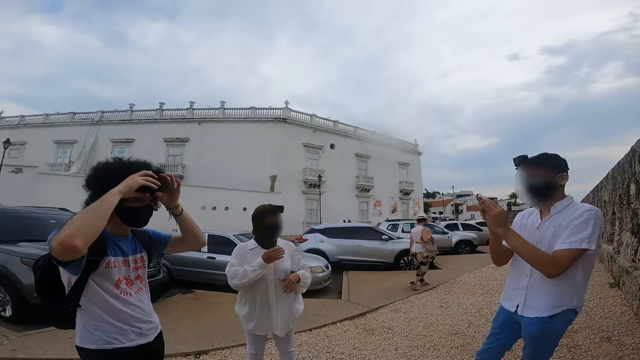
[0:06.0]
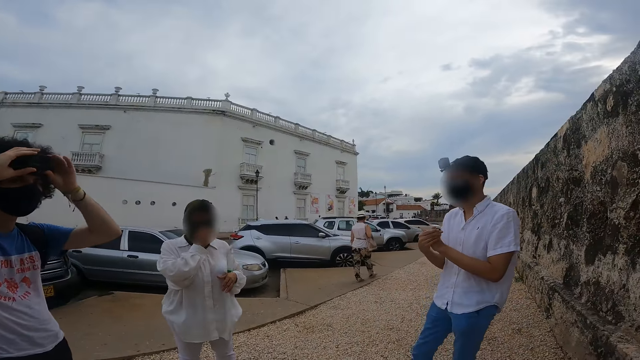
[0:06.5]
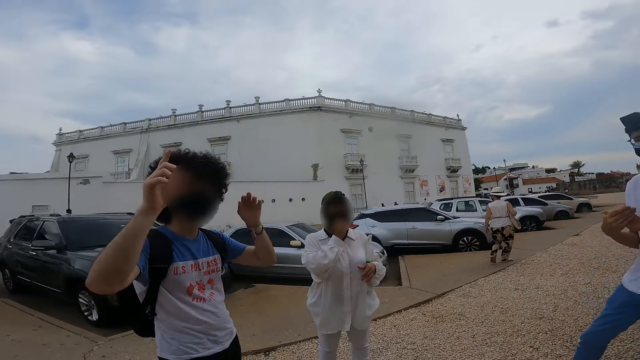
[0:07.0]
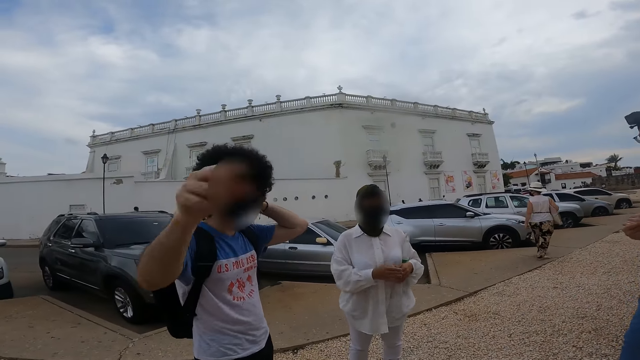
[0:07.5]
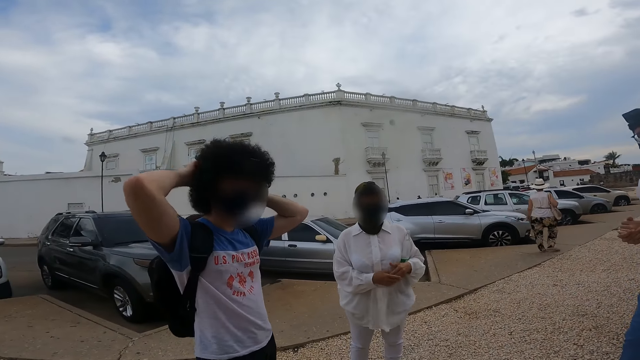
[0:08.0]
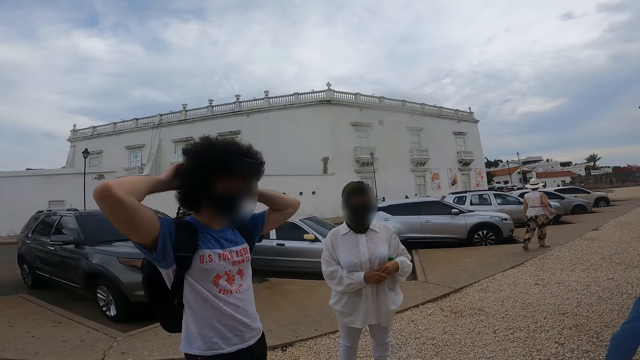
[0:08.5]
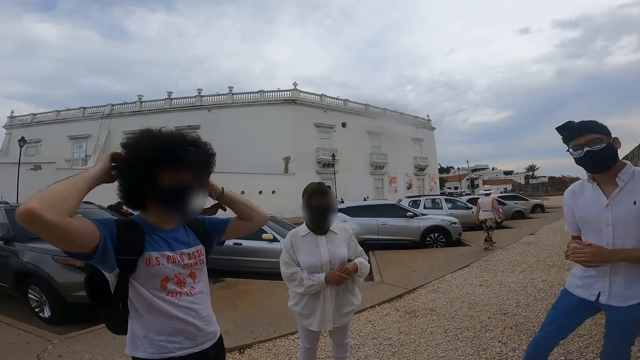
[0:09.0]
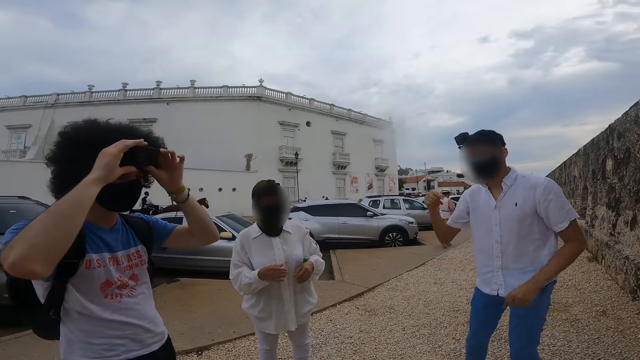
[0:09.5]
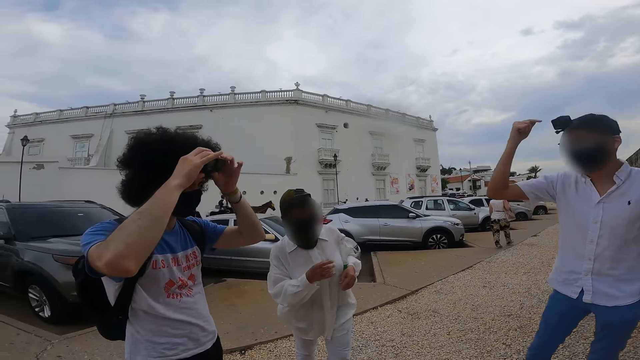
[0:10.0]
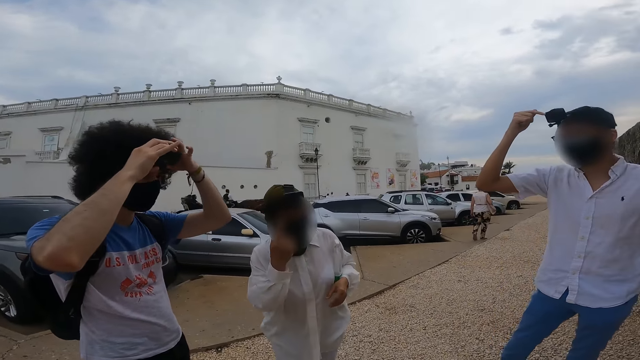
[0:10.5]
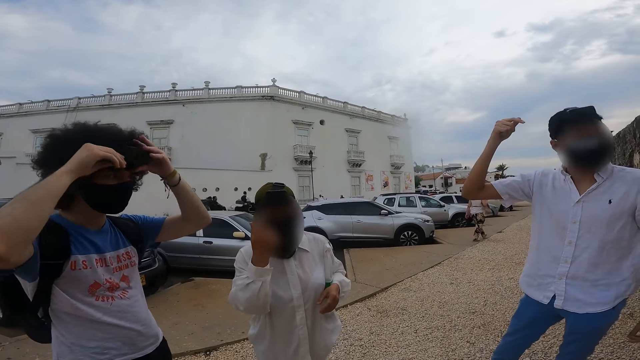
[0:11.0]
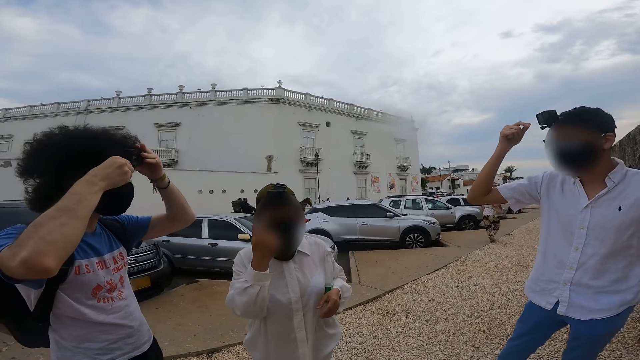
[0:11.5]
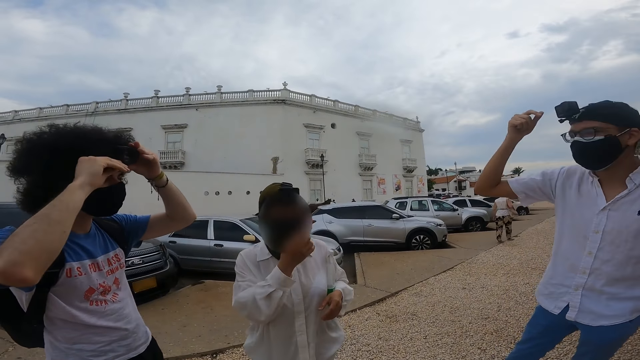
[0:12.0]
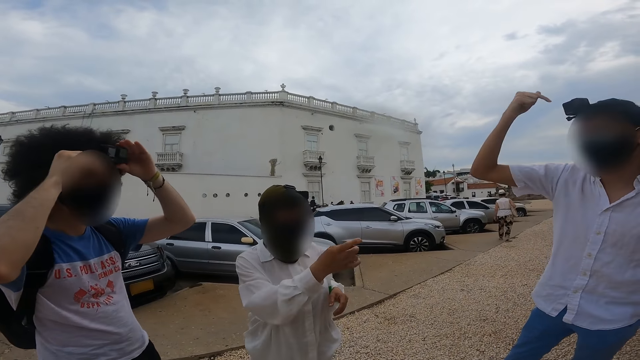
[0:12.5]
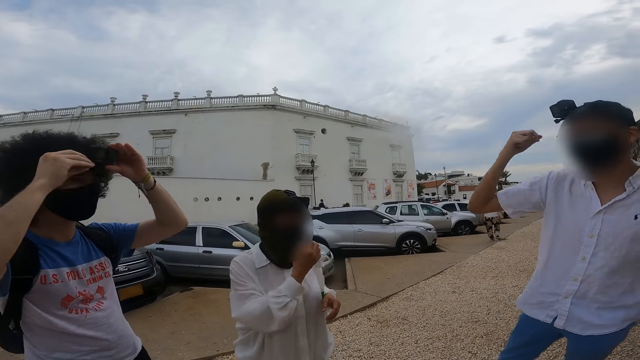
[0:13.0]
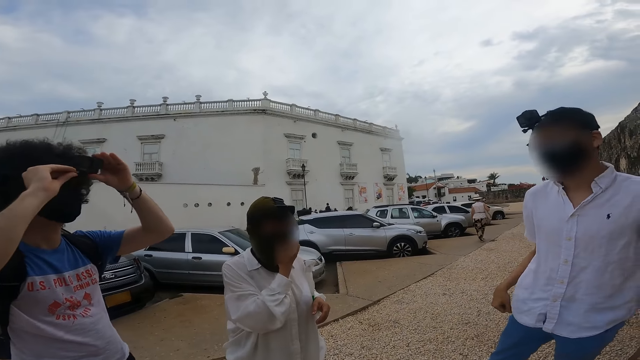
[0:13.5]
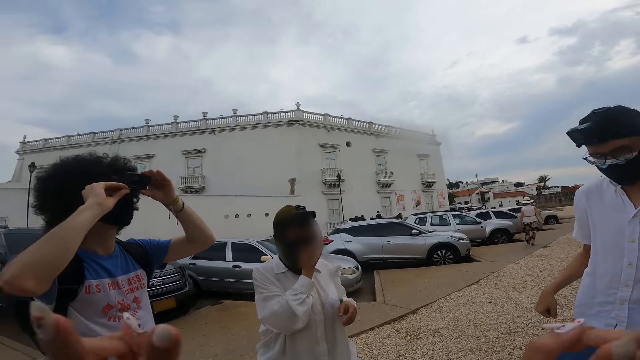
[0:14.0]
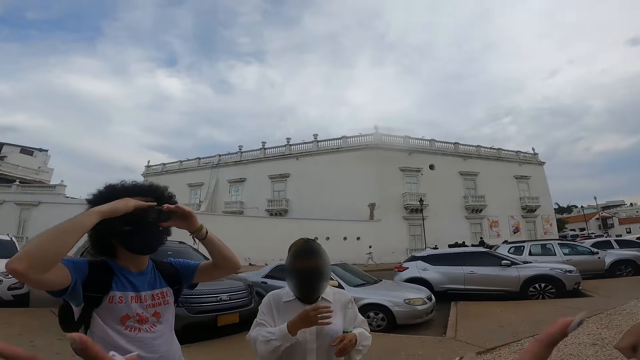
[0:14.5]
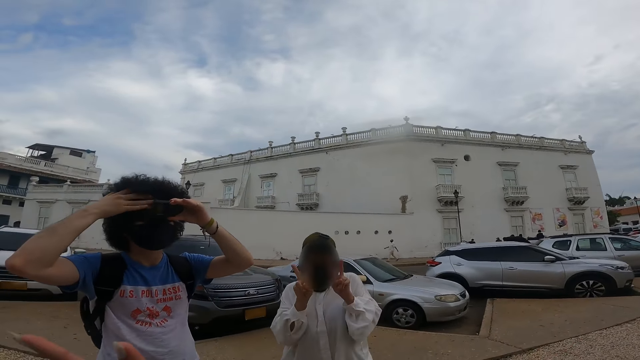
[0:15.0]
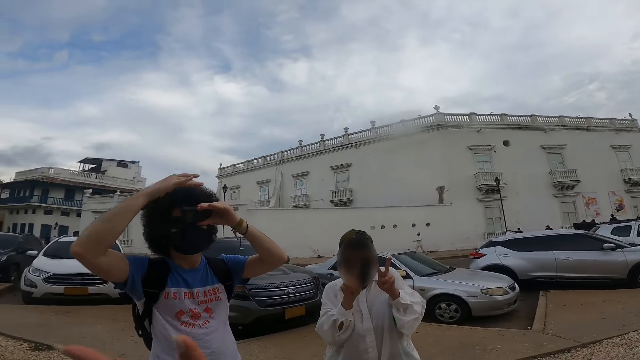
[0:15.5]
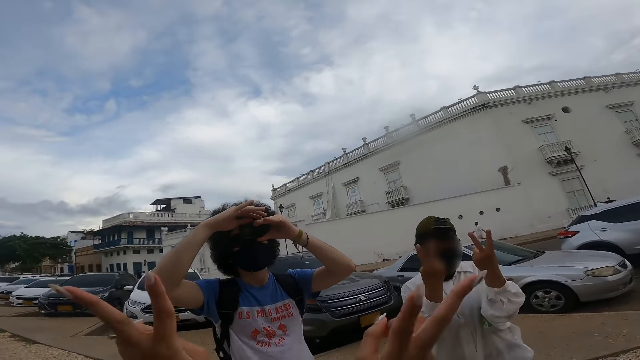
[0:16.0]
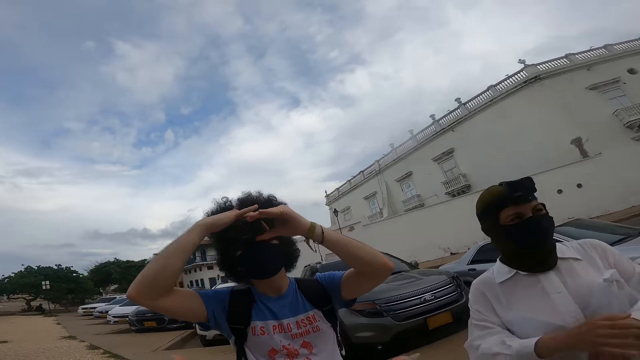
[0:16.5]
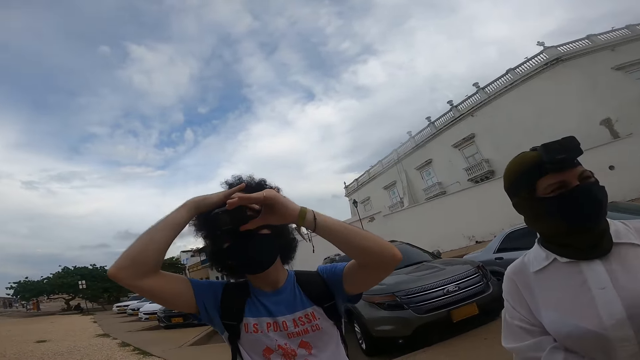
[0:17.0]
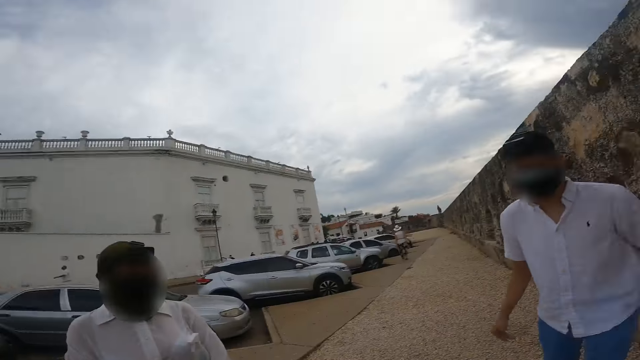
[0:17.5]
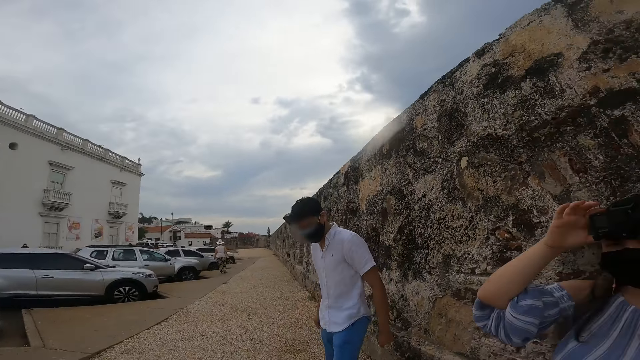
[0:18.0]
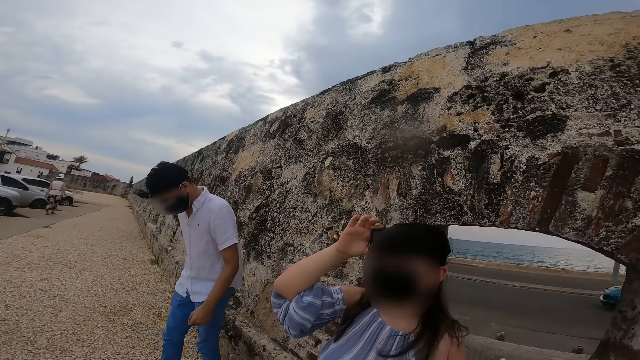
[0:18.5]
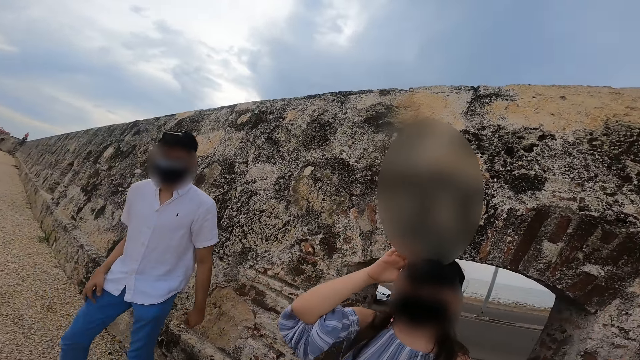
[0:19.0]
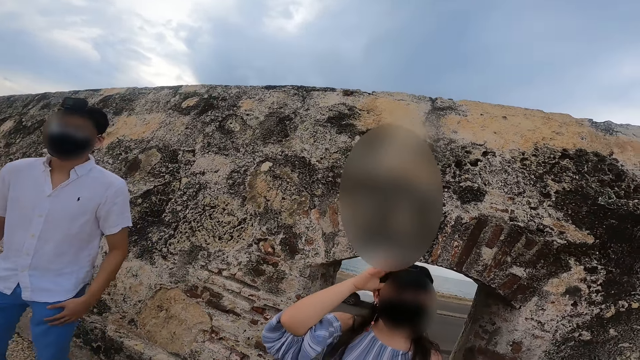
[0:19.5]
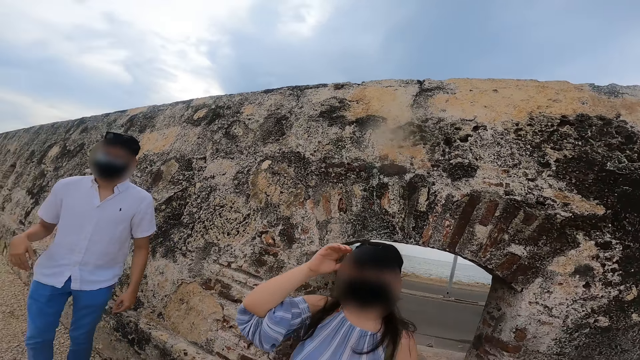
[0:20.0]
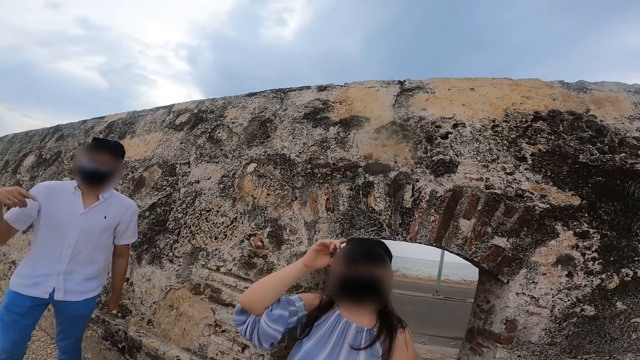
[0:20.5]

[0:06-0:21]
A woman adjusts a nose mask on her face with her right hand. The woman clasps her hands. A man adjusts the camera on his head with both hands. Another man taps the camera on his head with his right hand. The woman touches the camera on her head with her right hand. The woman adjusts the nose mask on her face with her right hand. The camera wearer converses with four persons. Another woman adjusts the camera on her head with her right hand.

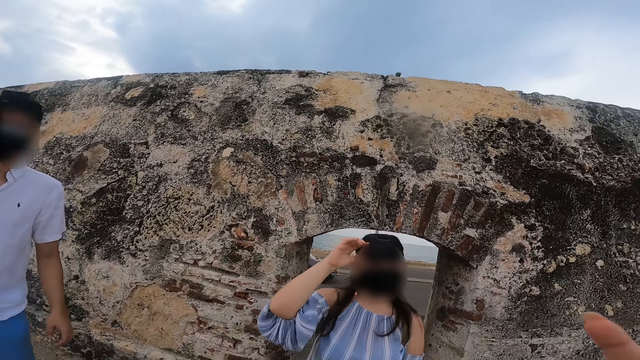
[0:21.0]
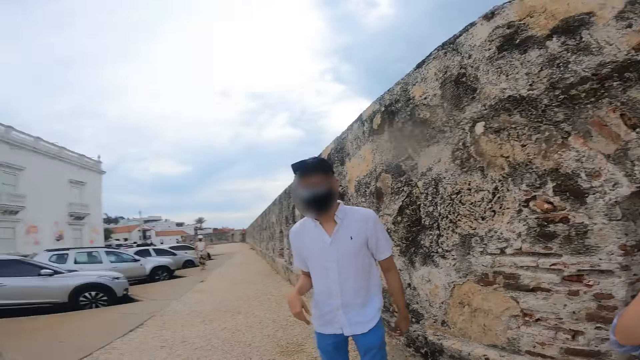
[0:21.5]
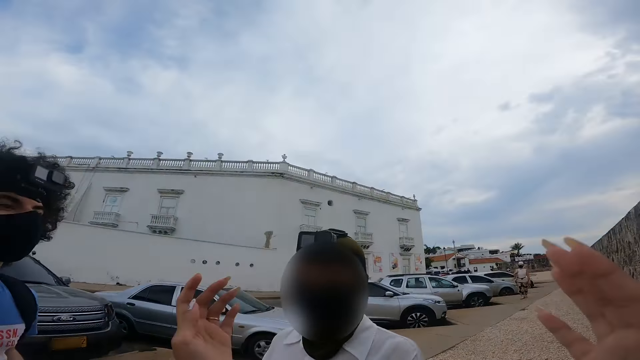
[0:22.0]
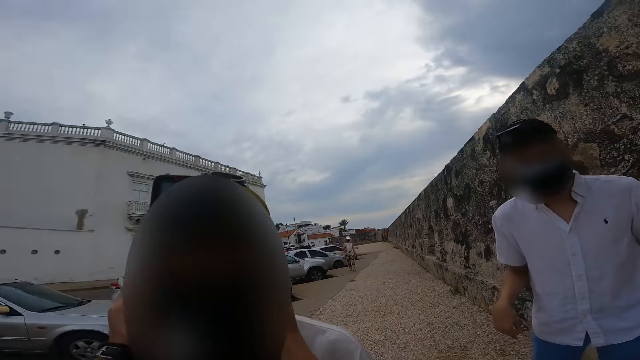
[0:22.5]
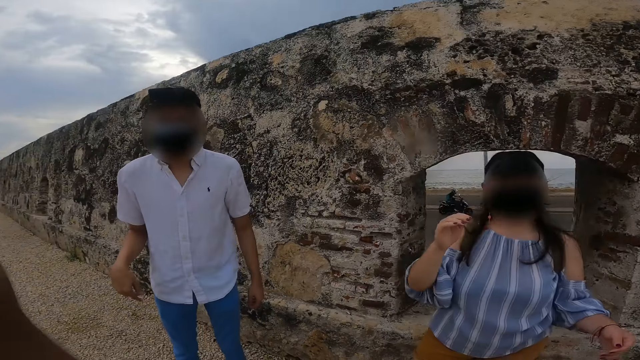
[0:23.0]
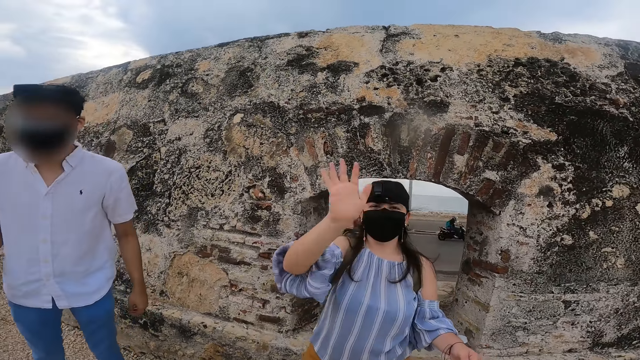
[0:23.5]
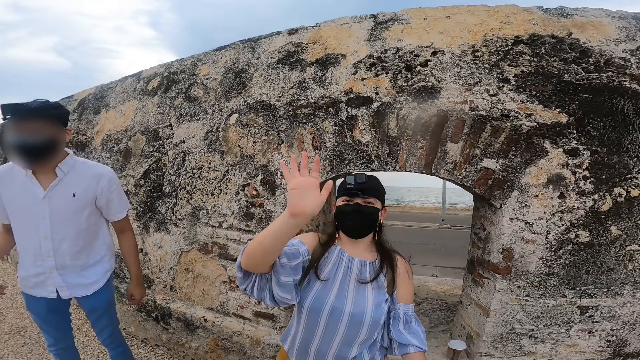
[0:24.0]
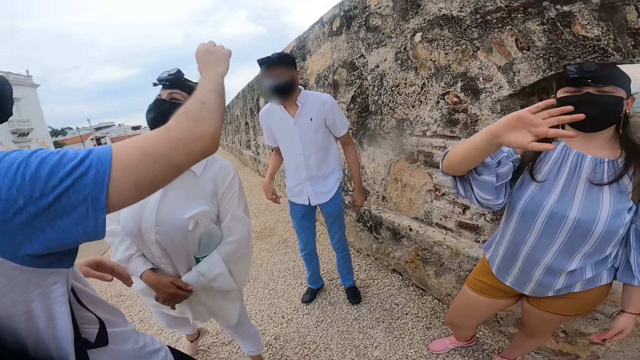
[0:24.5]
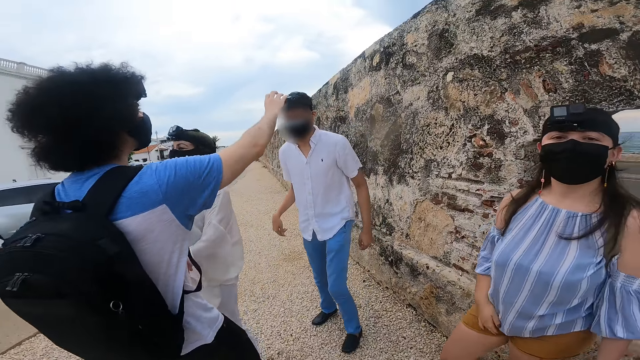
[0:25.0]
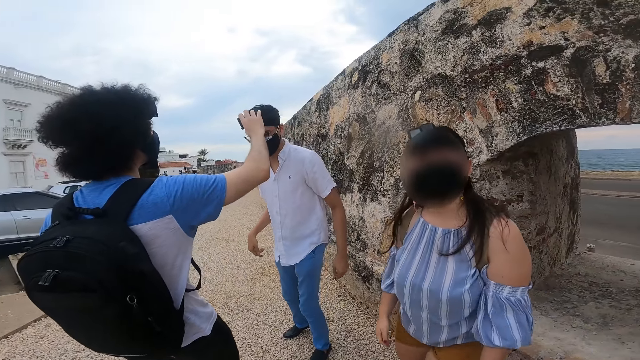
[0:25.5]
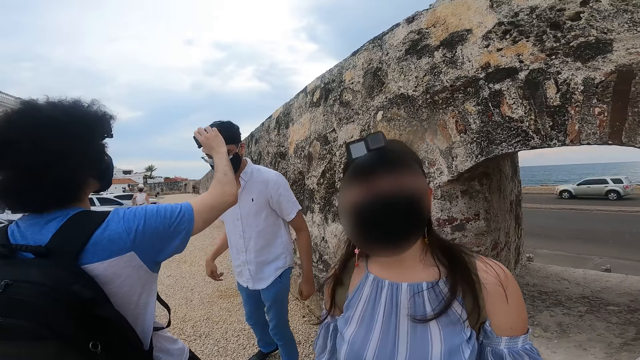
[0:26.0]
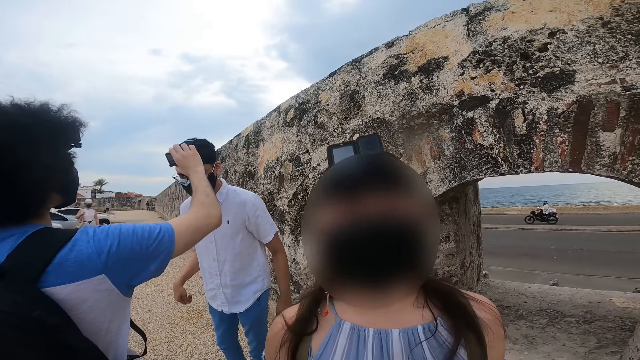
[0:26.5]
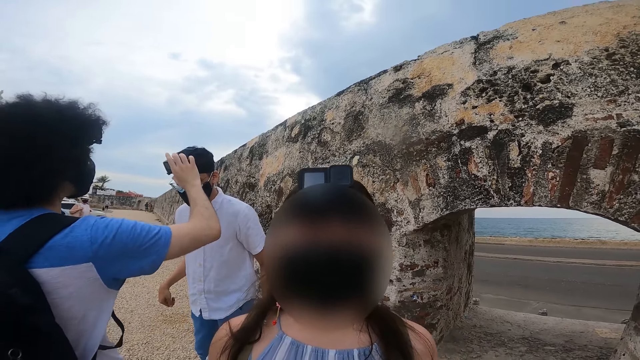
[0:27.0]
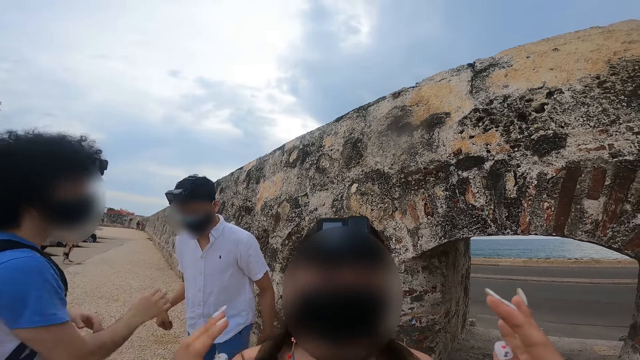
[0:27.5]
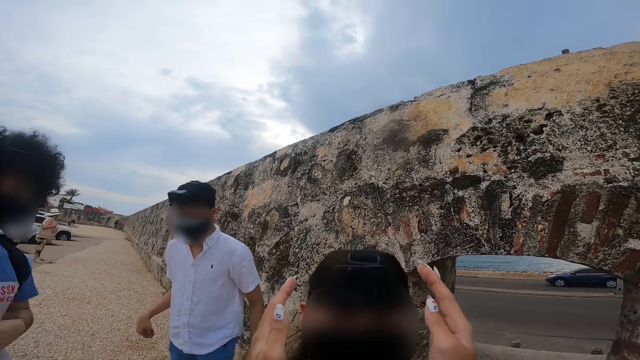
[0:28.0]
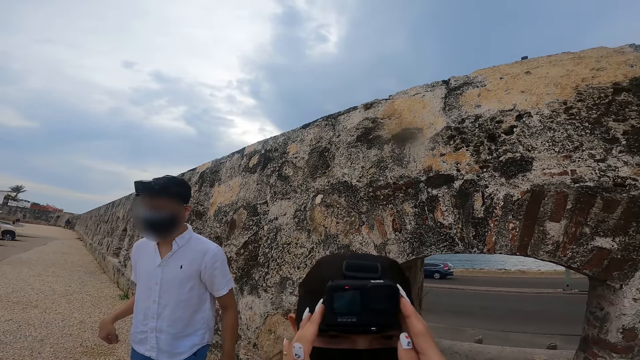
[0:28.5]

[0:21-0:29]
The camera wearer places both hands on the first woman's ears. The other woman waves with her right hand. The first man adjusts the camera on the other man's head with his right hand. The first man touches the other man's camera. The camera wearer touches the camera on the other woman's head with both hands.
